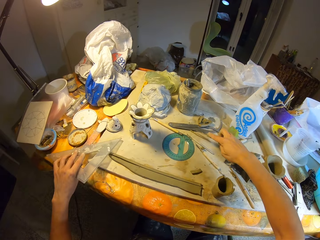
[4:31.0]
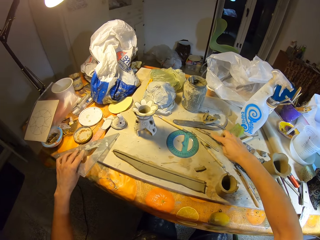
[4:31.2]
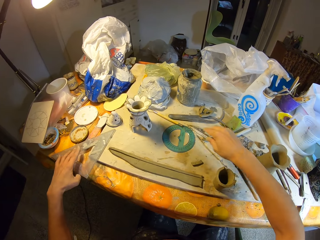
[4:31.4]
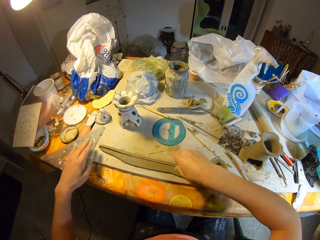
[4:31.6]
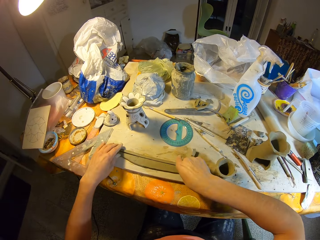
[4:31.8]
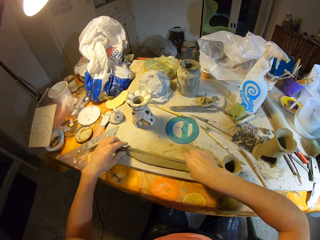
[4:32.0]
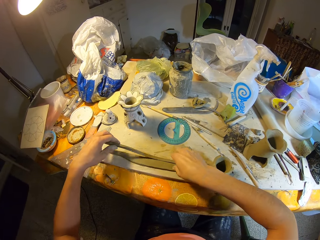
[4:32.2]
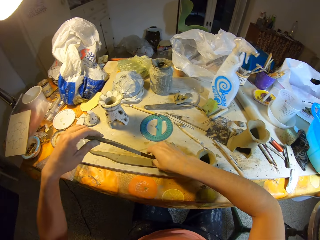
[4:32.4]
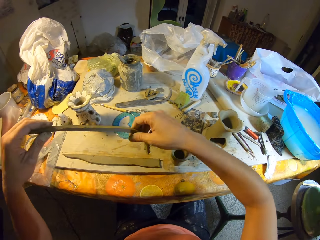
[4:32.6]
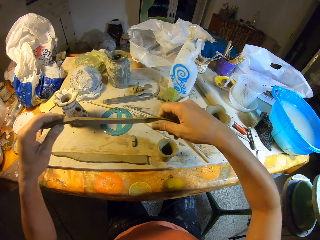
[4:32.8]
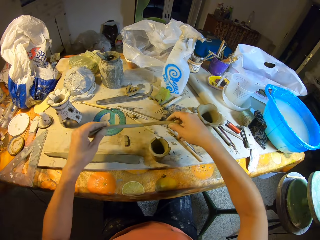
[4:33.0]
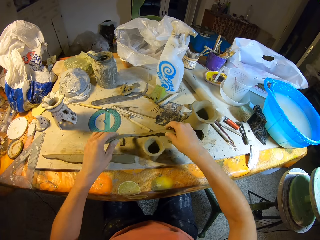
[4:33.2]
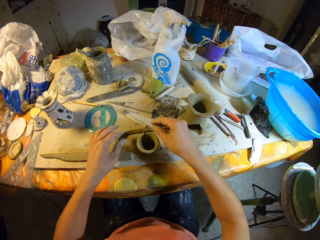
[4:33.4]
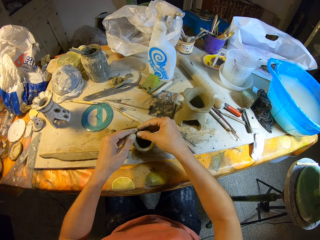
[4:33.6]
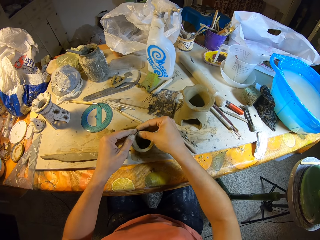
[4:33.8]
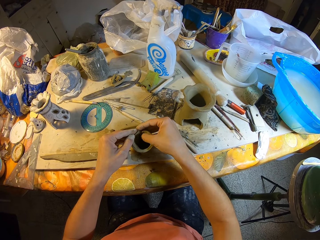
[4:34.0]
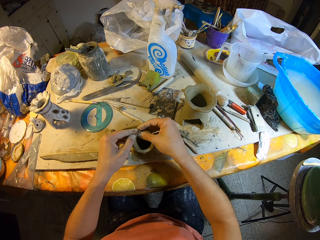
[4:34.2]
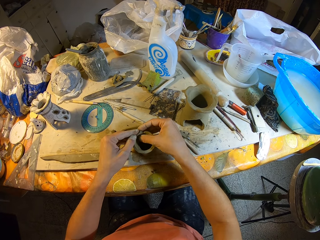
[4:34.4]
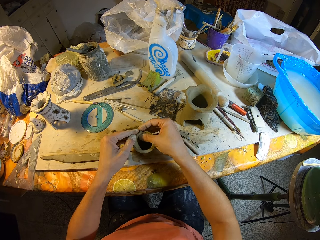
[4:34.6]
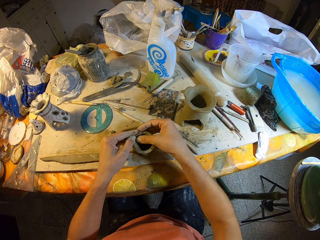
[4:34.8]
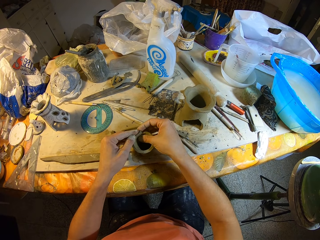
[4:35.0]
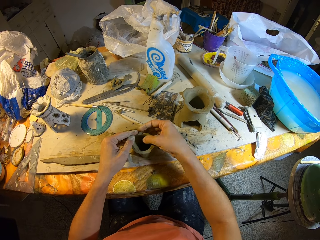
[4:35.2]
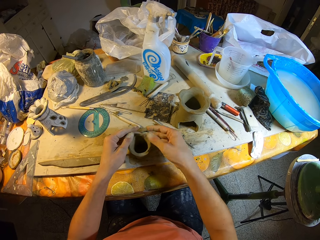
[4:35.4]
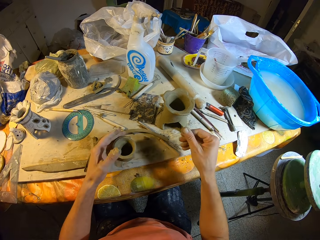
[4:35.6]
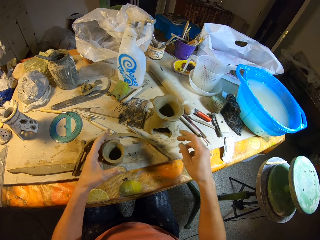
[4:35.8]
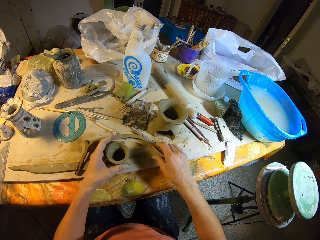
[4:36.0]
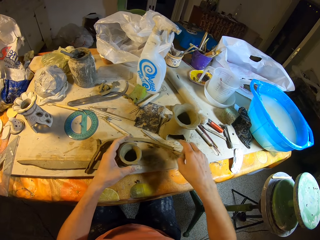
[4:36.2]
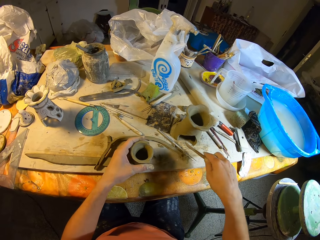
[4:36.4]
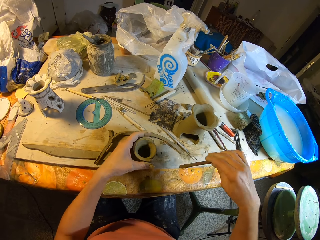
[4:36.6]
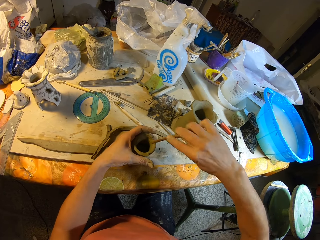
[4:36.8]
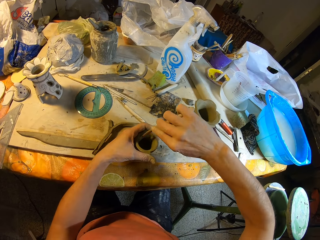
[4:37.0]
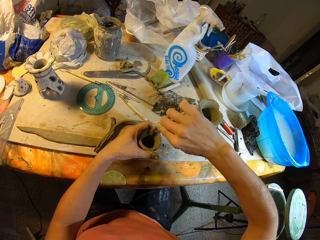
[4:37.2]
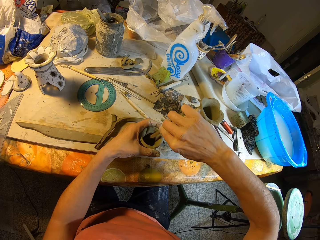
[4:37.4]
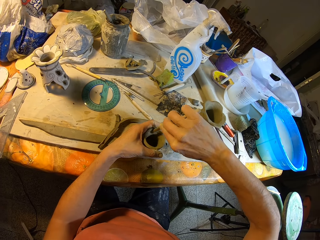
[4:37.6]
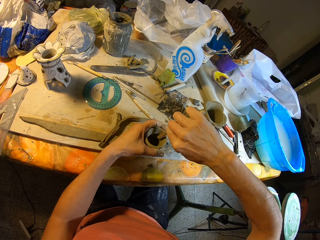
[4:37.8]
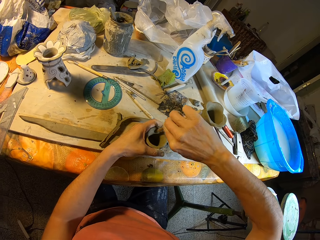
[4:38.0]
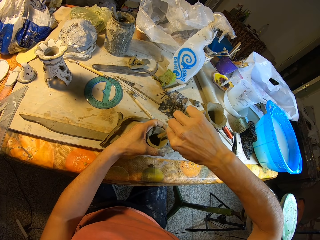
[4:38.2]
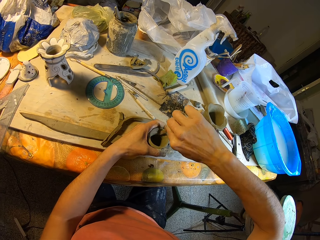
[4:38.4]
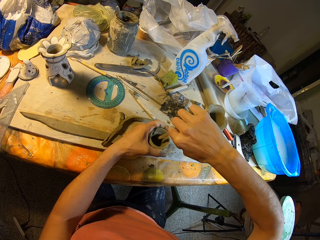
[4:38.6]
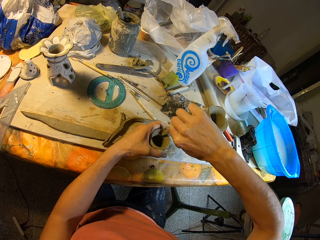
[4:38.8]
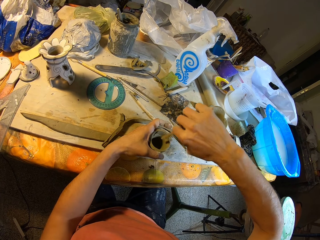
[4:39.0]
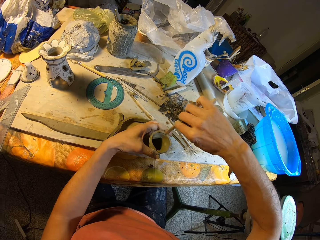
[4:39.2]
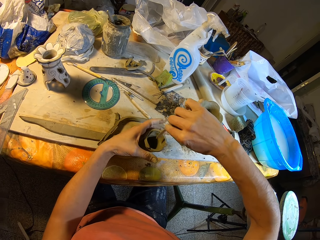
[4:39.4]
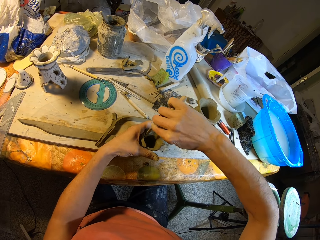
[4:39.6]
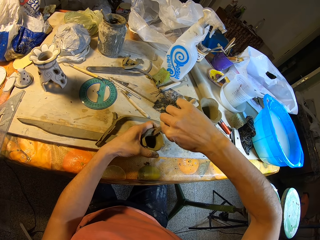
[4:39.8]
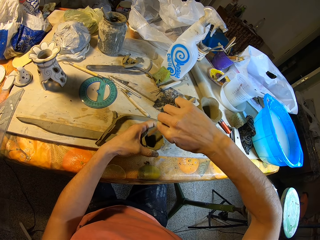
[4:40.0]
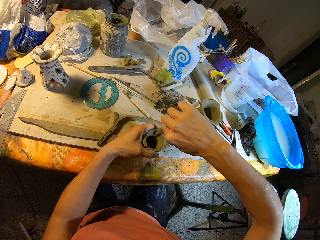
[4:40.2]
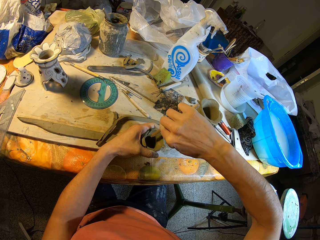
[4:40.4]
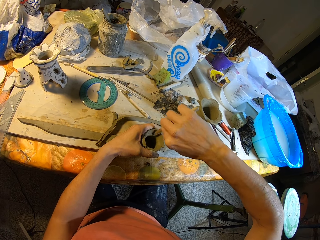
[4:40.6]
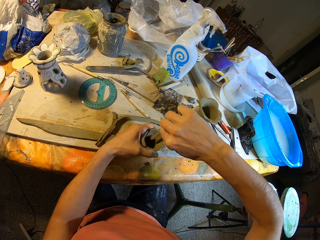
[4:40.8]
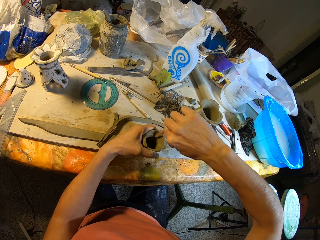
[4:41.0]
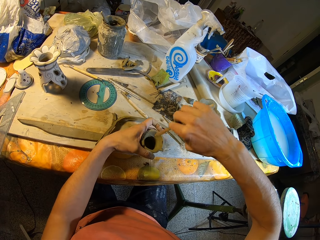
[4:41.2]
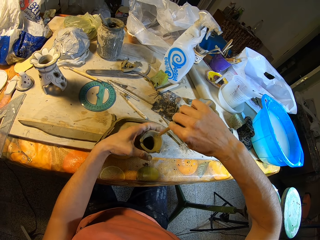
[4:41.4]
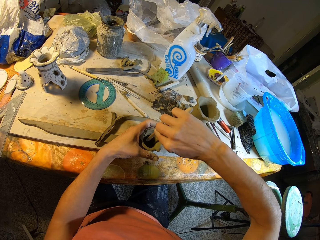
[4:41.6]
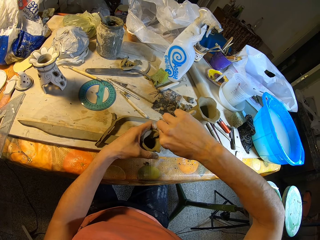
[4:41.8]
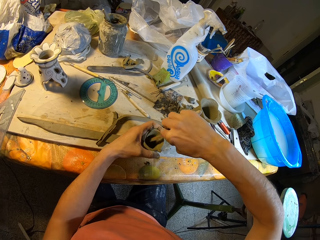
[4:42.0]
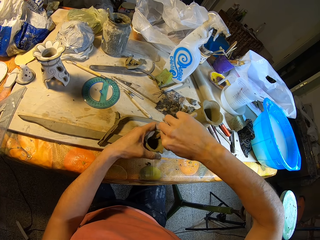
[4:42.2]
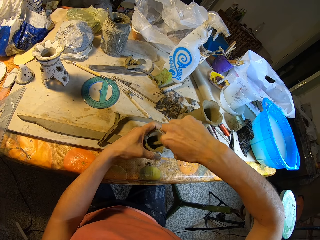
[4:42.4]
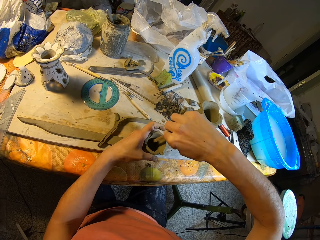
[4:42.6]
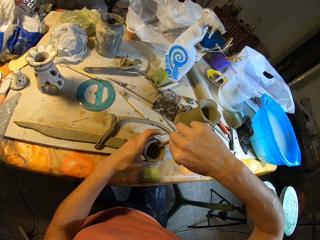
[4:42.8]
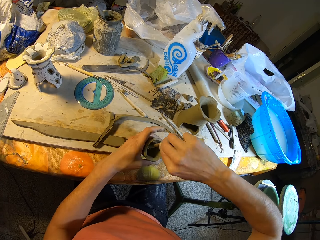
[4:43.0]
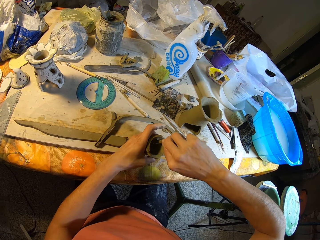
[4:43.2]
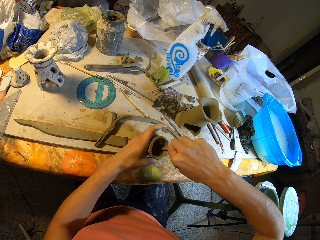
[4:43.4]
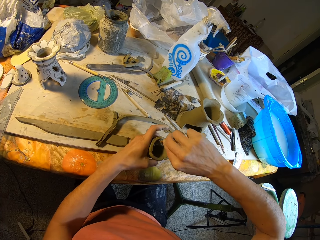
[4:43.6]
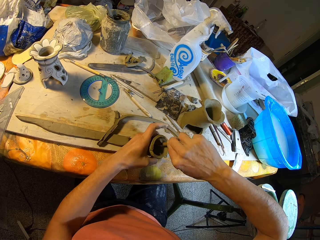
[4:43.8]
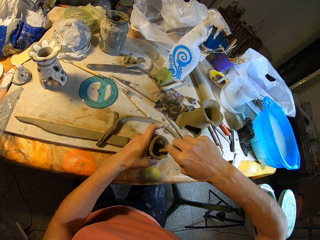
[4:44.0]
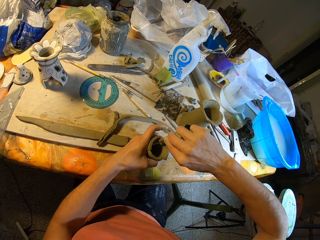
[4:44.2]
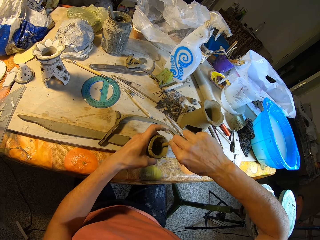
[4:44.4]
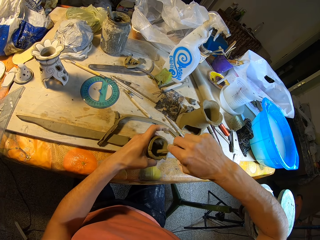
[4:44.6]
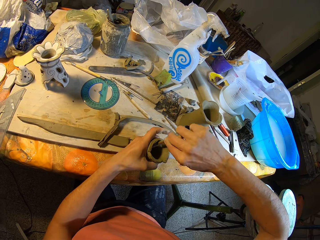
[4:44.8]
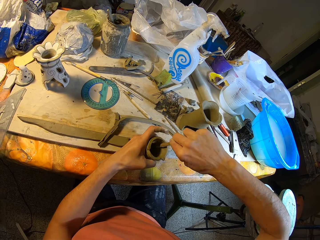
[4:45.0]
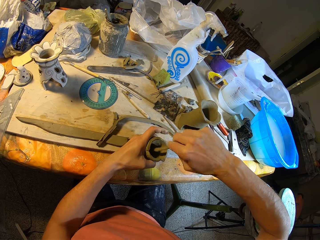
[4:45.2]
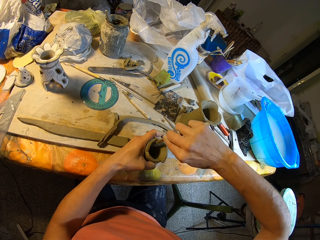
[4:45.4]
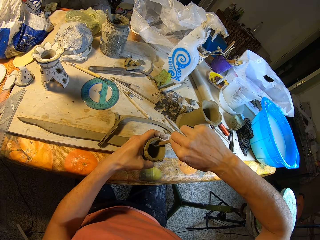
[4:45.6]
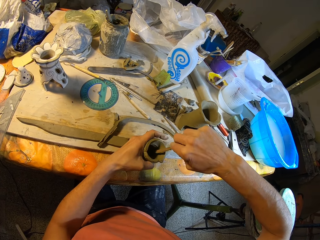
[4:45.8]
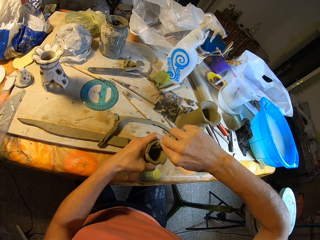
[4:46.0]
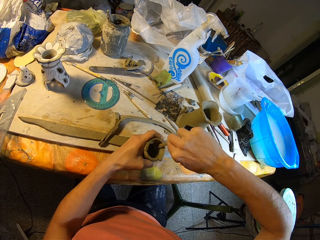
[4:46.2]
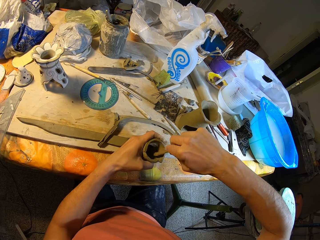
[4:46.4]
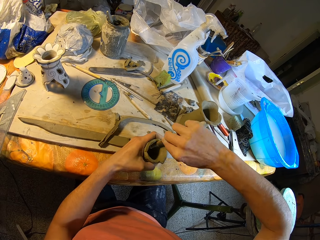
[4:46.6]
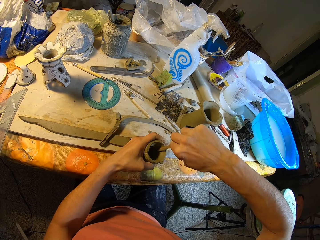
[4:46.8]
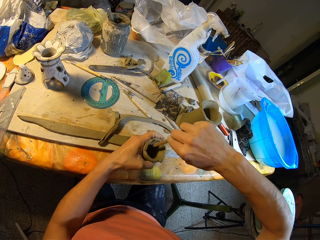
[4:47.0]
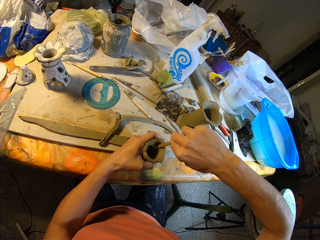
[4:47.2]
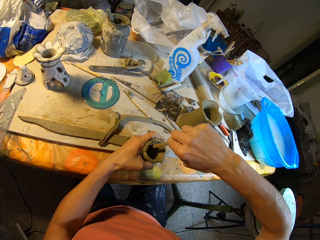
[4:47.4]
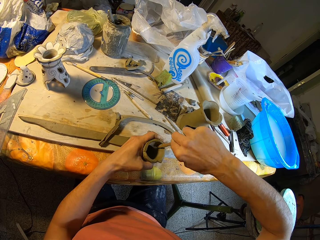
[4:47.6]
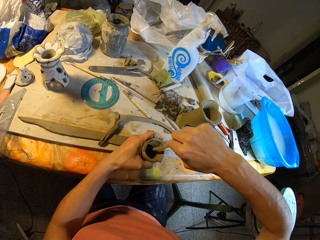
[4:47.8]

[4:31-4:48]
The camera wearer drops the knife in his right hand on the table. He drops the triangular ruler in his left hand on the table. He picks the clay from the table with both hands. He drops the clay in his hands on the table. He places his left hand on the clay. He smoothens the clay vase with his right hand. He turns the clay vase with his left hand. He picks the modeling wood from the table with his right hand. He smoothens the clay vase with the modeling wood in his right hand. He turns the clay vase with his left hand. He molds the clay with something. He turns the clay. He molds the clay with something. He bends the clay vase with his left hand.

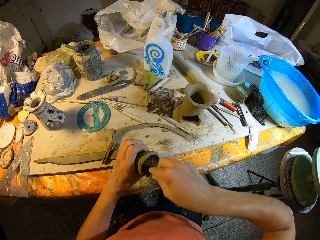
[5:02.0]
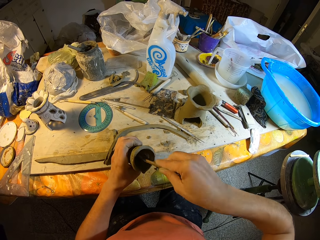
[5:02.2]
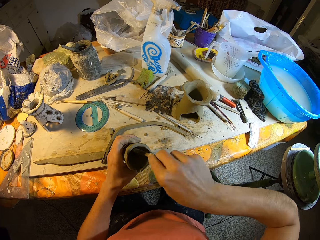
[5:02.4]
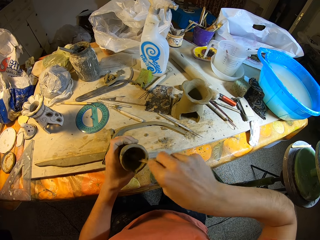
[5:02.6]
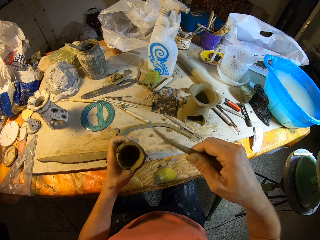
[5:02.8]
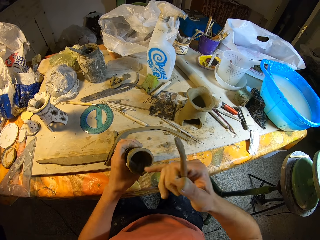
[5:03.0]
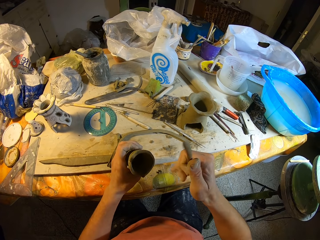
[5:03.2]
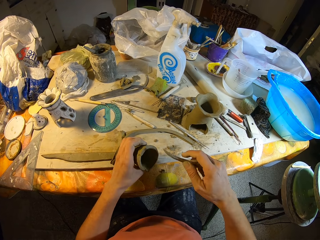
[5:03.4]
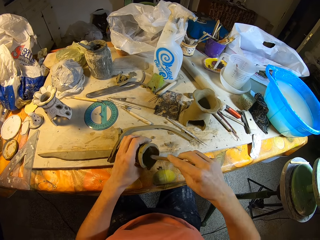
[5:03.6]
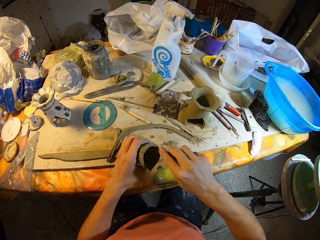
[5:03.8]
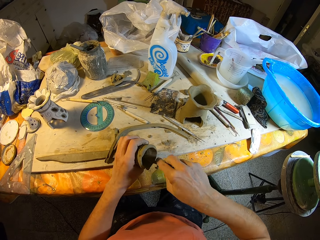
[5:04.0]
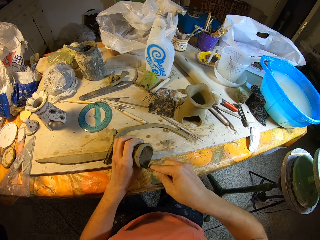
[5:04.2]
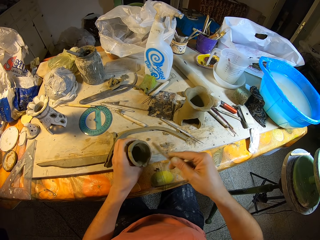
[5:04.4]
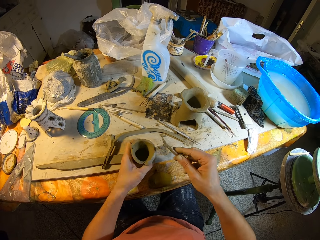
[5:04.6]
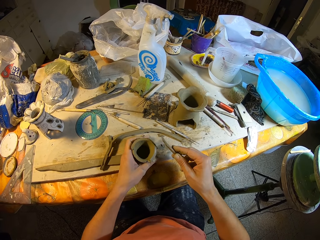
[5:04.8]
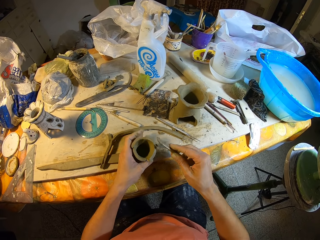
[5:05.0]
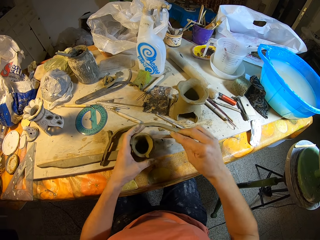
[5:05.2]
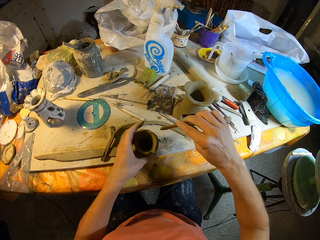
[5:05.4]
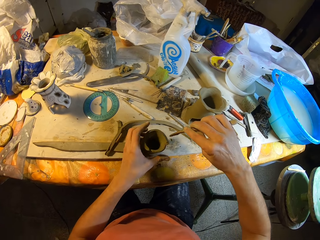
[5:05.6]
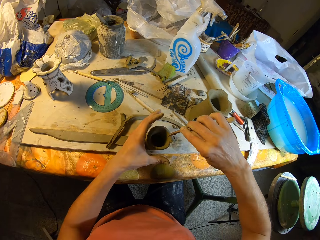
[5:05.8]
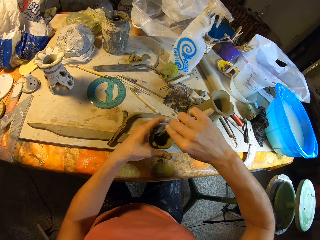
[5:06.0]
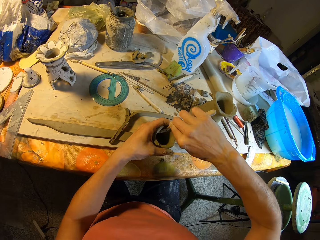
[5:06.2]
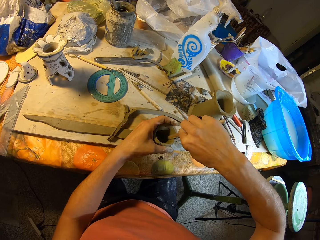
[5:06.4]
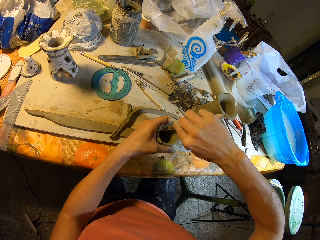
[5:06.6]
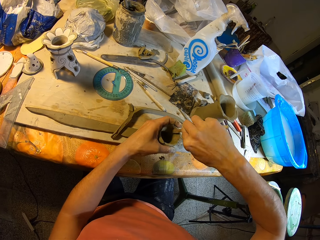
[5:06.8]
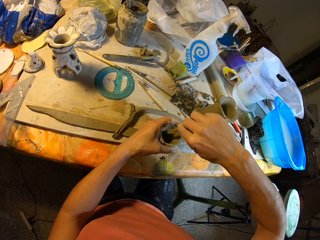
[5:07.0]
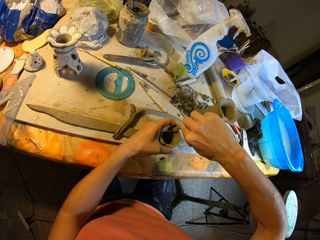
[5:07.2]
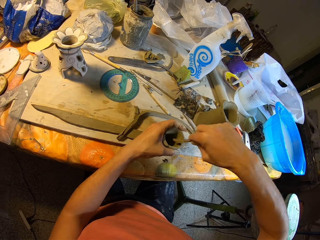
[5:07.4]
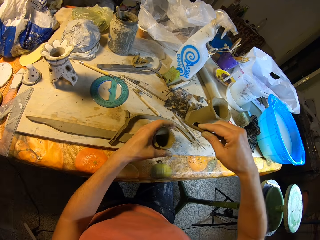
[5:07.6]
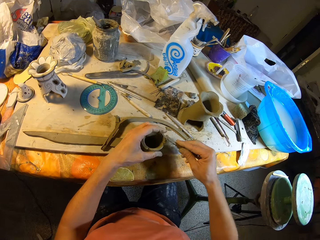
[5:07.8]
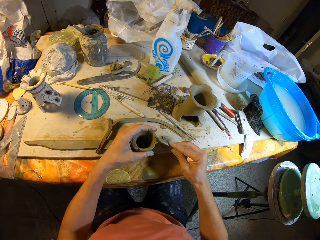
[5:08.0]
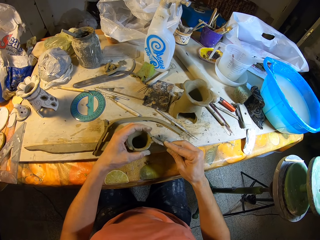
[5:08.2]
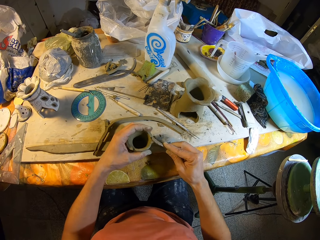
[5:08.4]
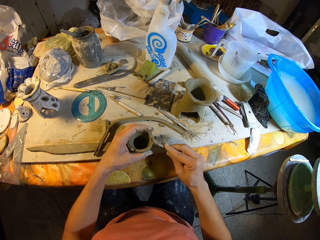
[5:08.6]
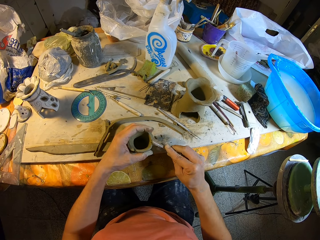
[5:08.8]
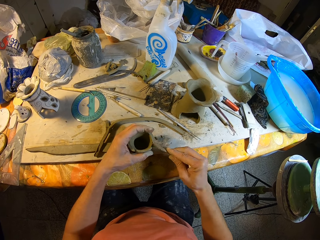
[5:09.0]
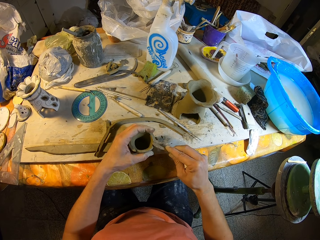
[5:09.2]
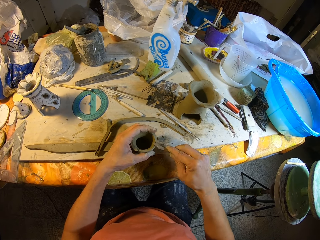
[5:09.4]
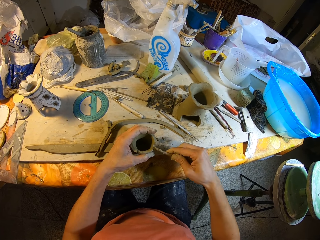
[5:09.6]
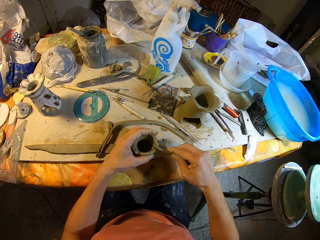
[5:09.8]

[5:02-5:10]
The camera wearer inspects the structure. They shape the structure with a stick. They place the structure on a table. They shape the structure with the stick.
